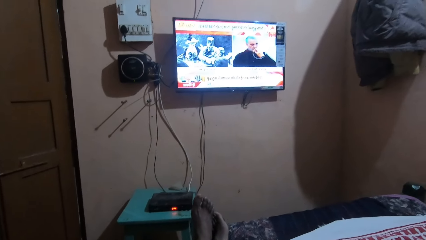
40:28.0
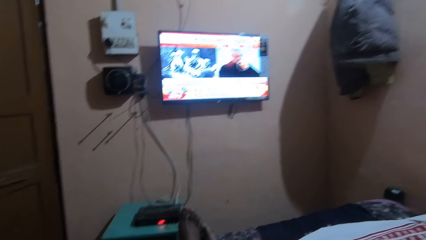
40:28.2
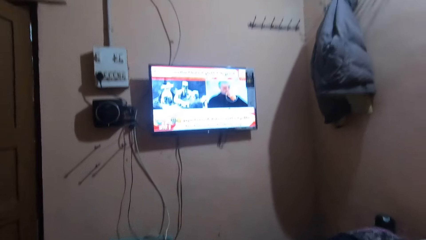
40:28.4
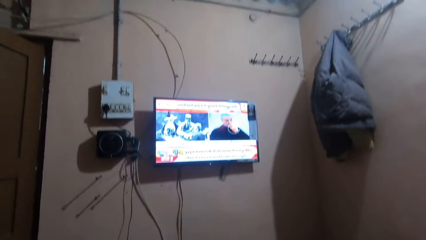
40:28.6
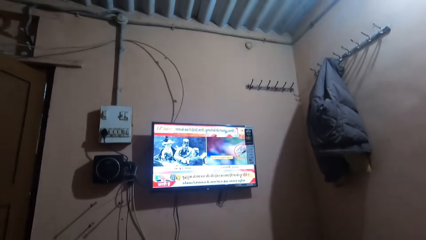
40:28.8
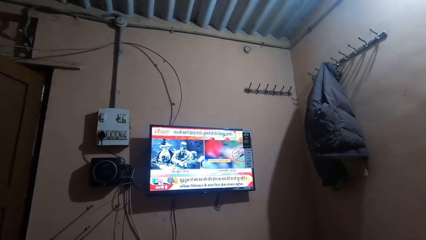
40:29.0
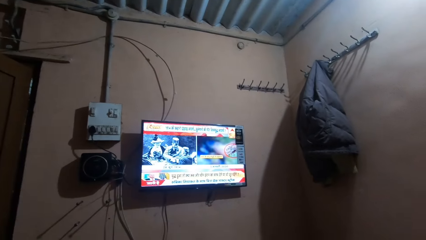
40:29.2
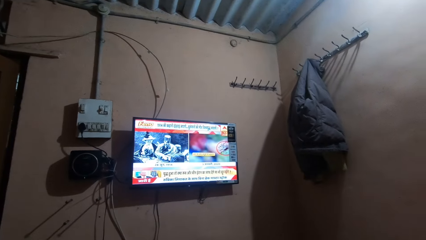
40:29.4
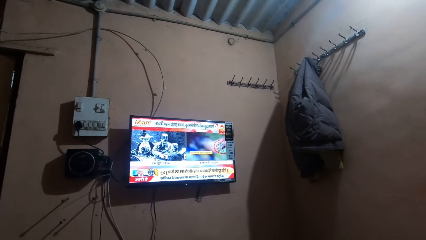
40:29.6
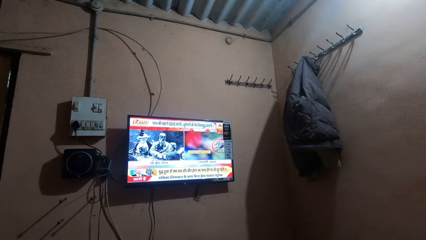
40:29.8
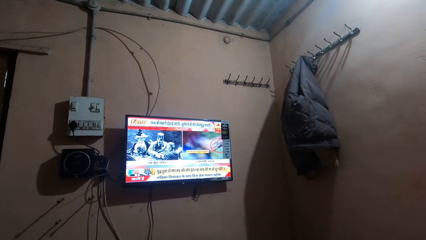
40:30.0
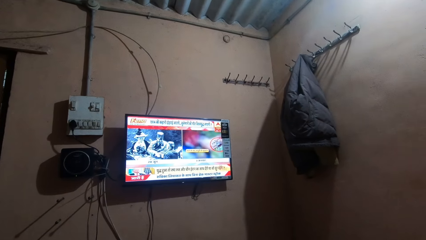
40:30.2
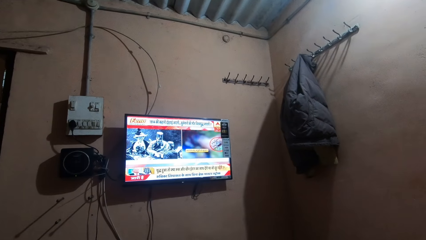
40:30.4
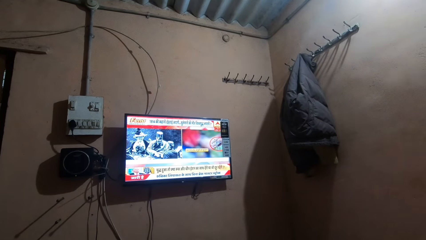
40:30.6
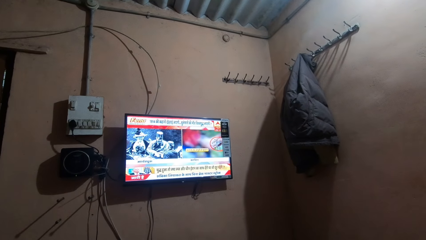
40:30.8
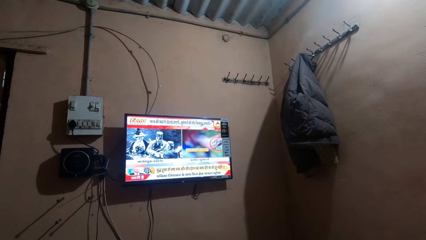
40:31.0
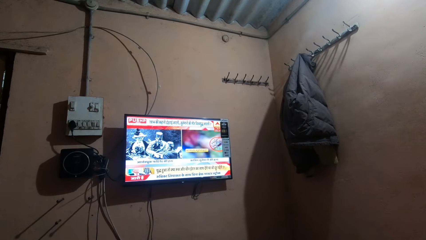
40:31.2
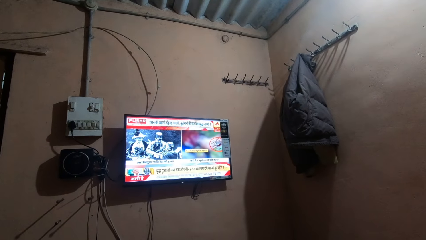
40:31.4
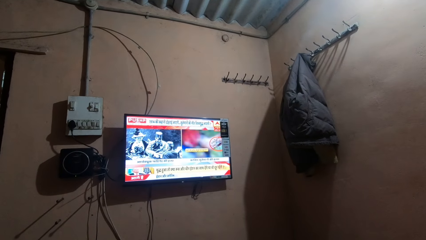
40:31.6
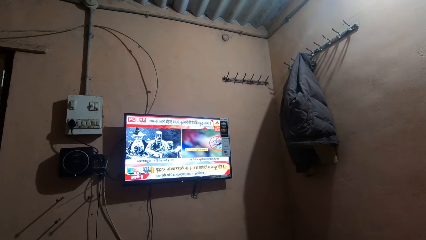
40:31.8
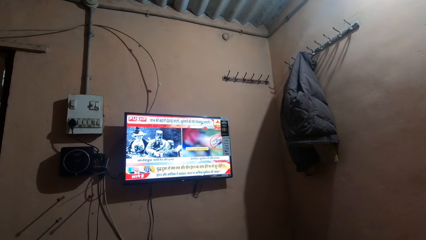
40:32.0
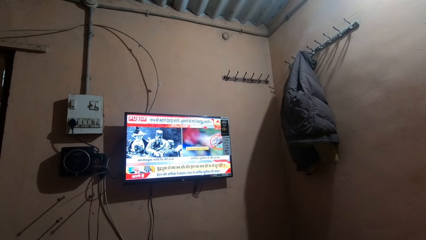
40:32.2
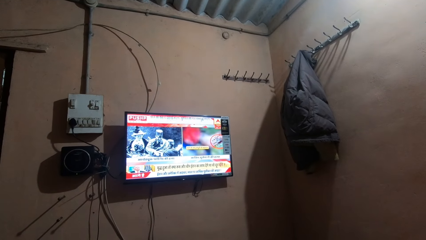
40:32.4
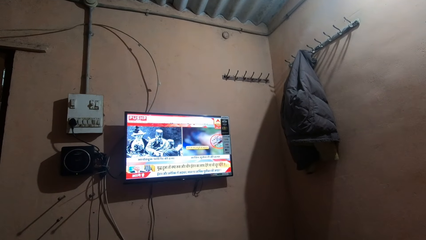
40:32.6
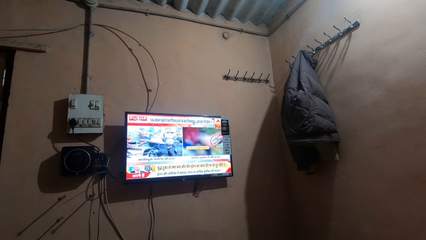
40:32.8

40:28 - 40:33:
The camera wearer watches television.

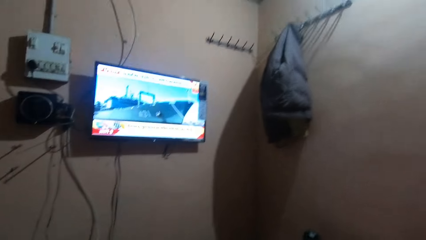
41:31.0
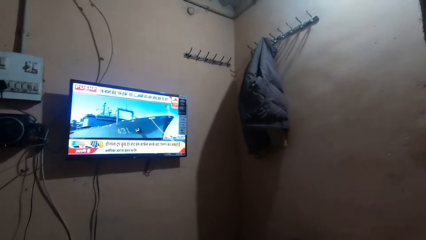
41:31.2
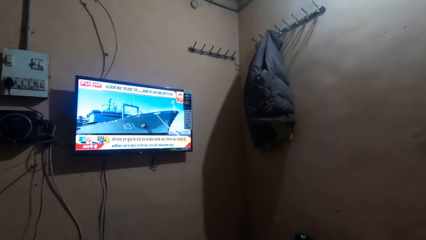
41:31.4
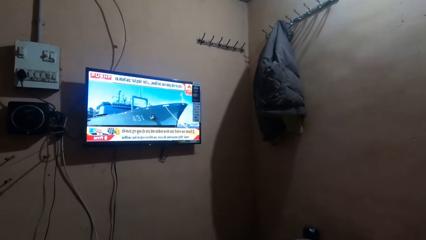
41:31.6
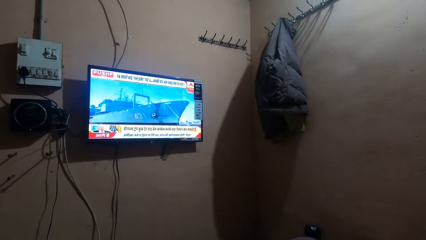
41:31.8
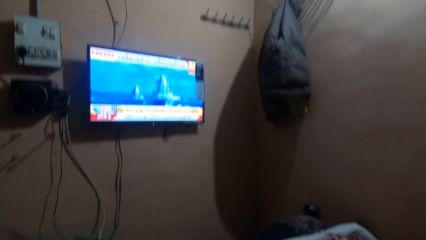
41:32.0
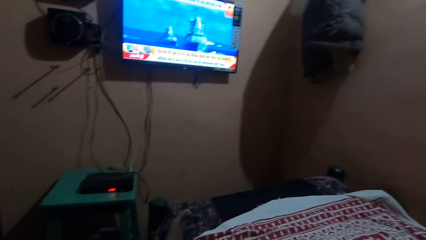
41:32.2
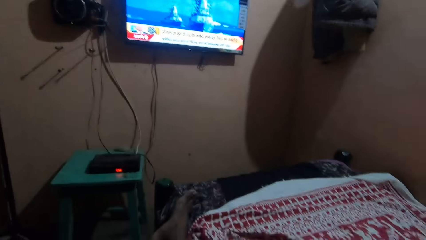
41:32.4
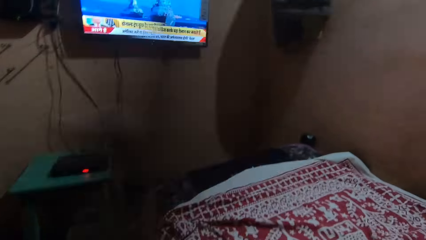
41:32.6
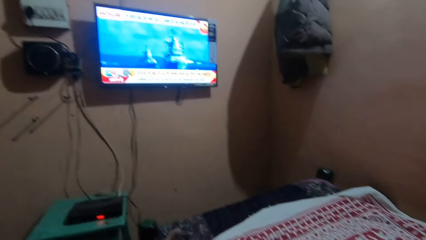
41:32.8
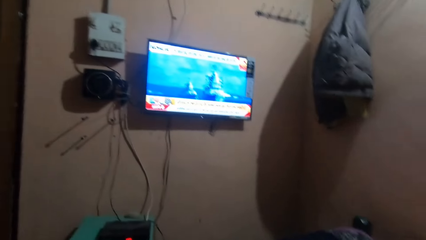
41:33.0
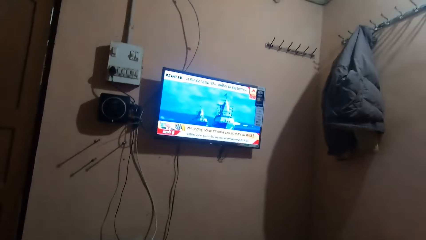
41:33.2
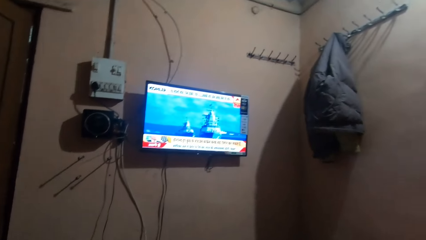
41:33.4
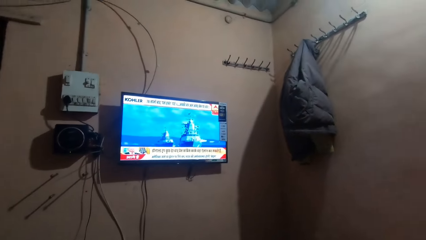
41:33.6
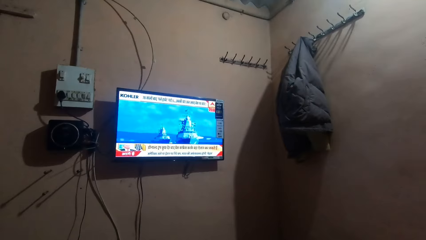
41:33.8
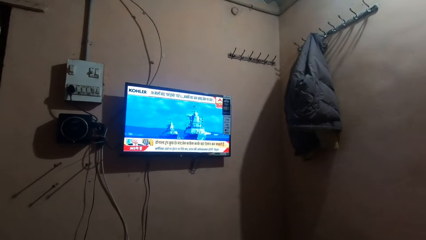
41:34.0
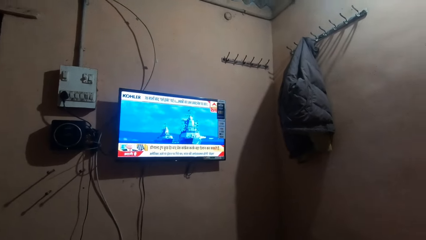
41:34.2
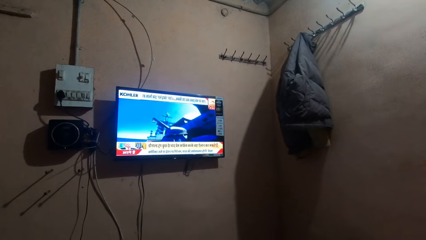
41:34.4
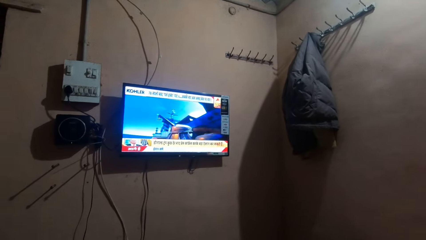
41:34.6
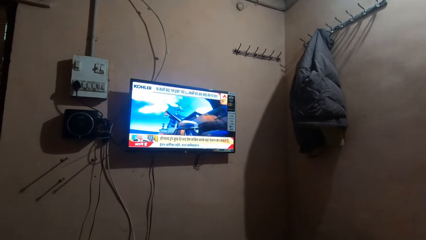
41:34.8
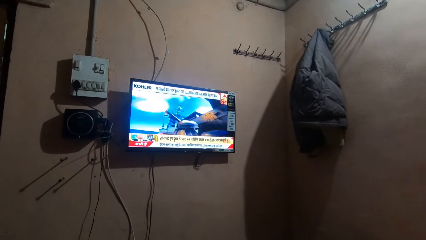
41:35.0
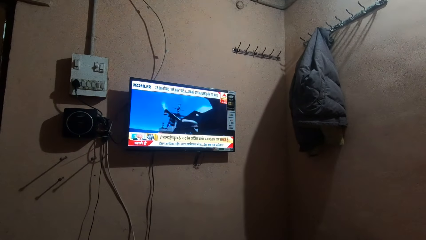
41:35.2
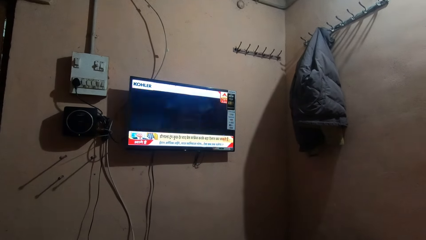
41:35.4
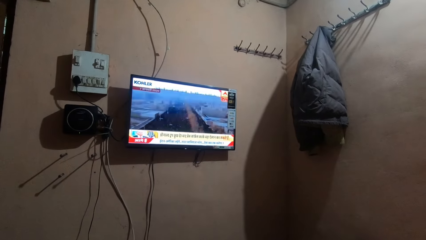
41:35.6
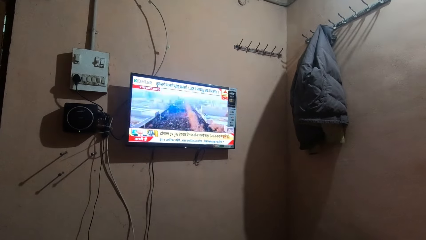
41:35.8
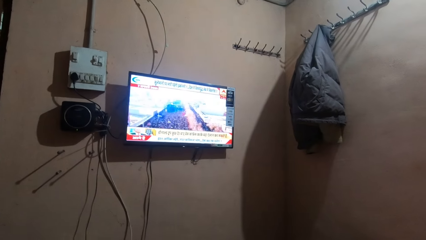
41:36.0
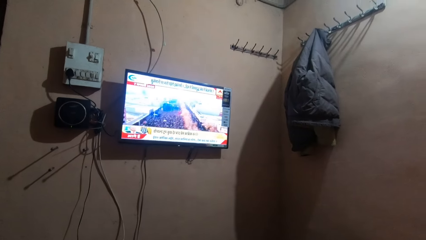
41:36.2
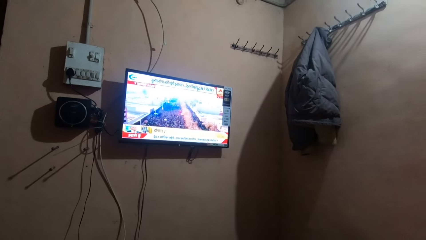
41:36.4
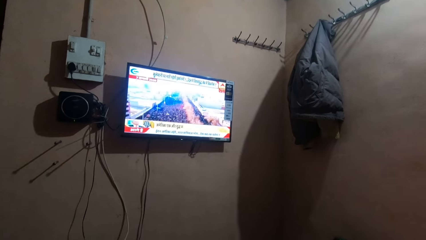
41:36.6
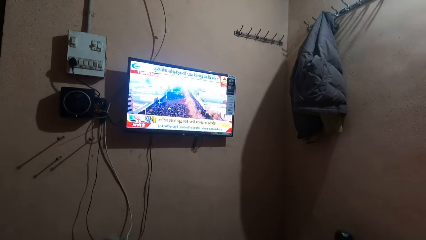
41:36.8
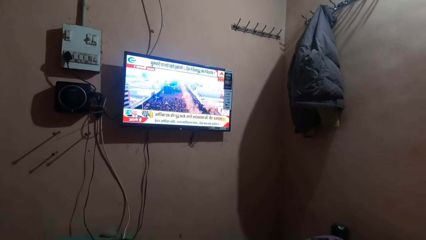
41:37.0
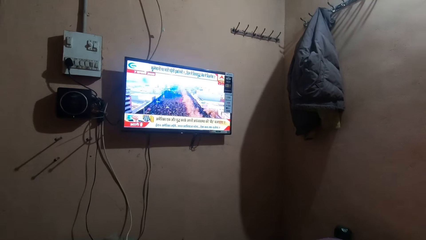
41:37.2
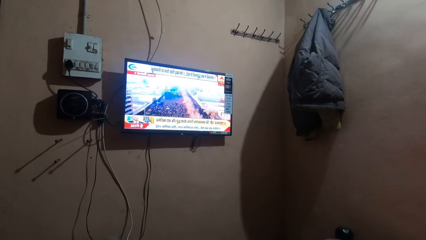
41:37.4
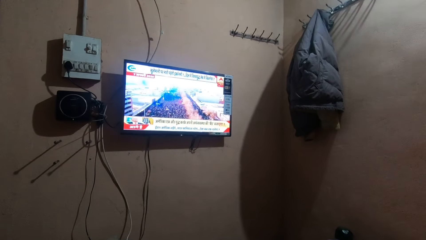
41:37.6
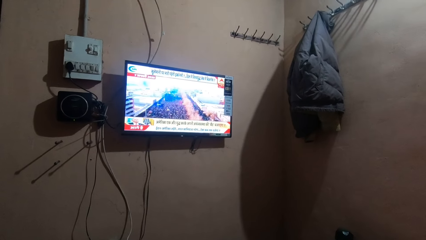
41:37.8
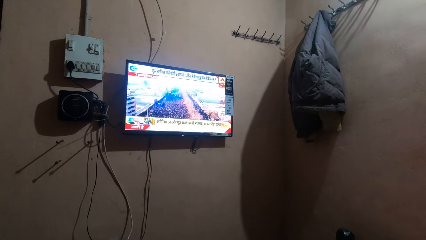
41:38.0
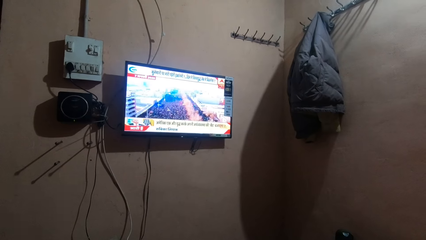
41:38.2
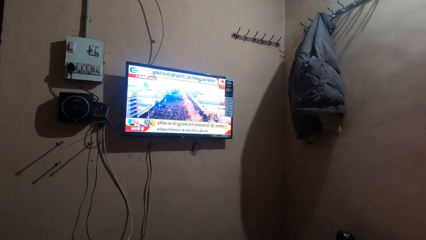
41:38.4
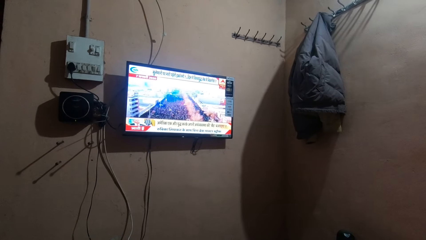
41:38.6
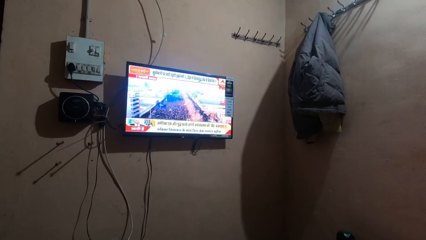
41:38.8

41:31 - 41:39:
The camera wearer looks around the house. They watch television.

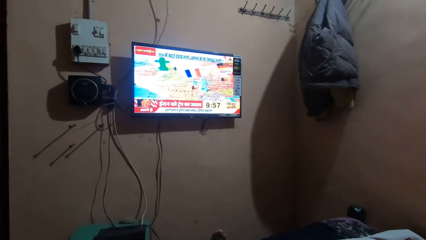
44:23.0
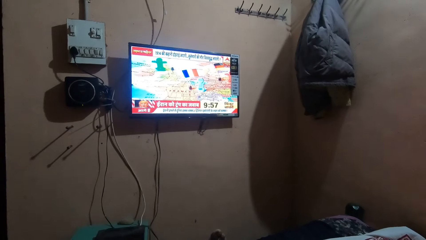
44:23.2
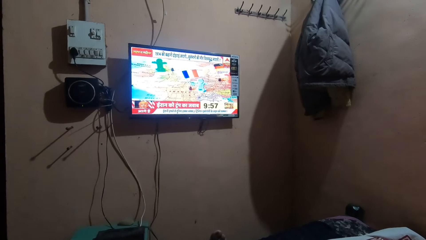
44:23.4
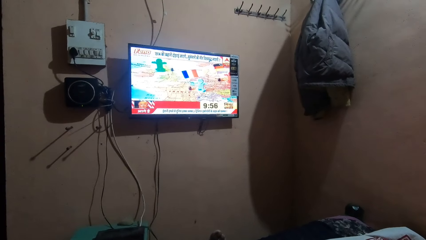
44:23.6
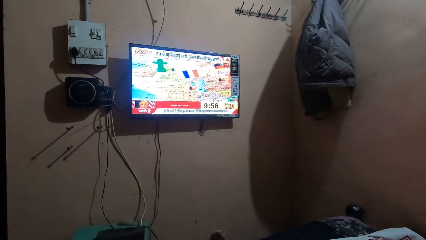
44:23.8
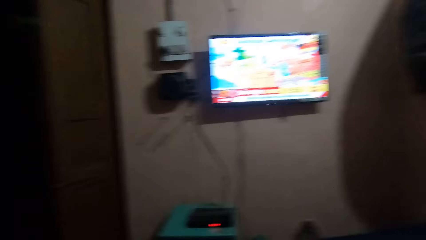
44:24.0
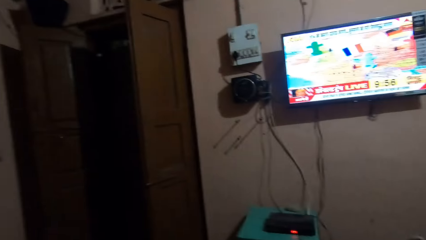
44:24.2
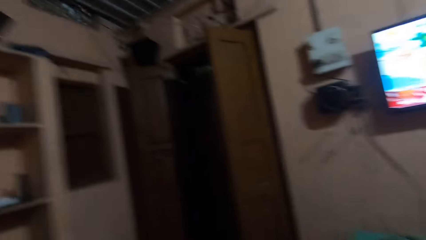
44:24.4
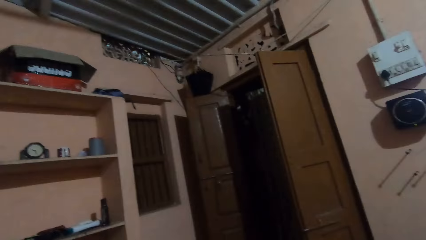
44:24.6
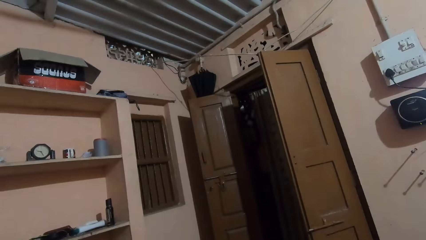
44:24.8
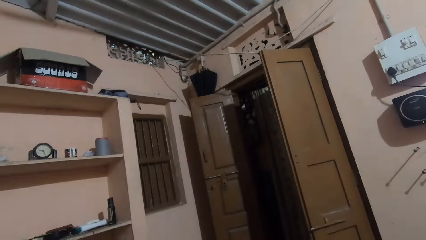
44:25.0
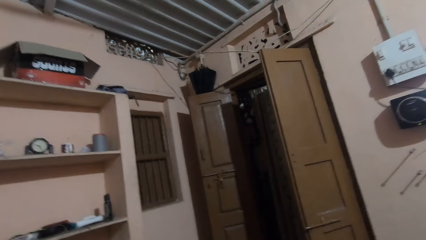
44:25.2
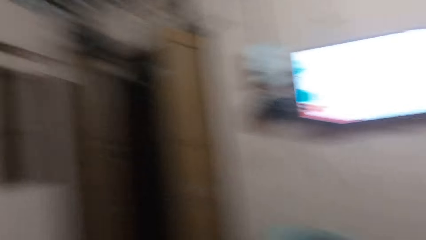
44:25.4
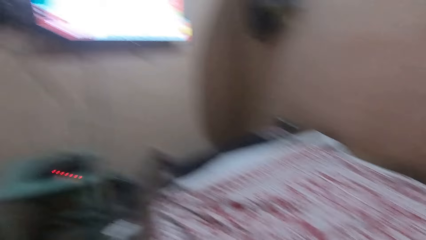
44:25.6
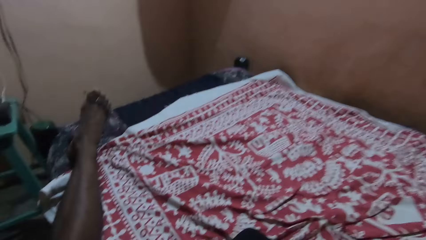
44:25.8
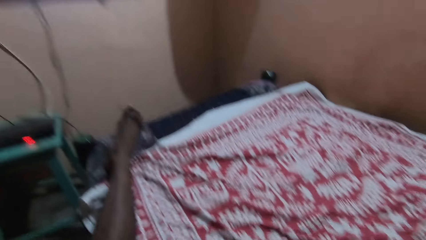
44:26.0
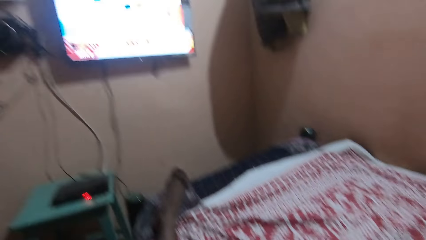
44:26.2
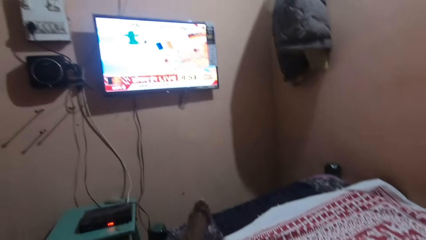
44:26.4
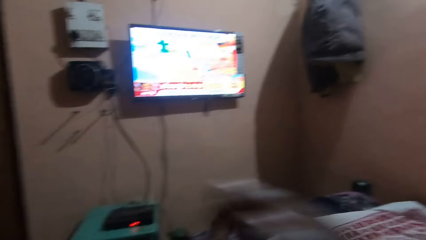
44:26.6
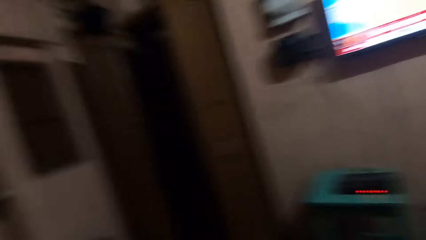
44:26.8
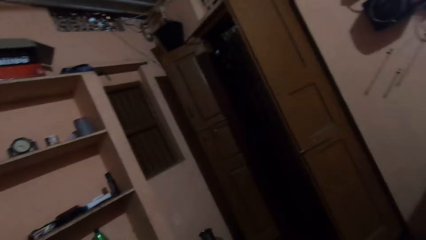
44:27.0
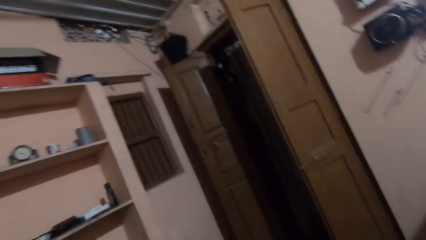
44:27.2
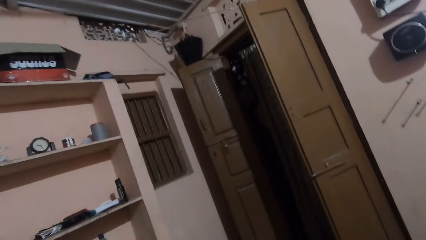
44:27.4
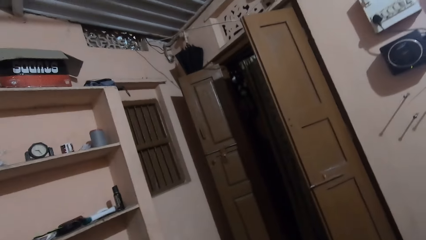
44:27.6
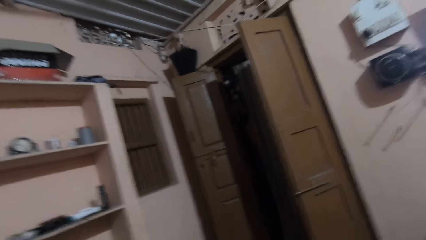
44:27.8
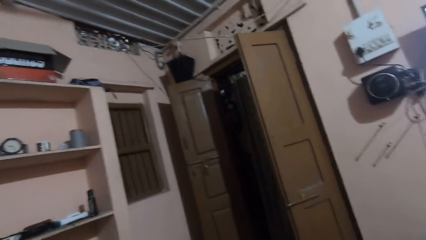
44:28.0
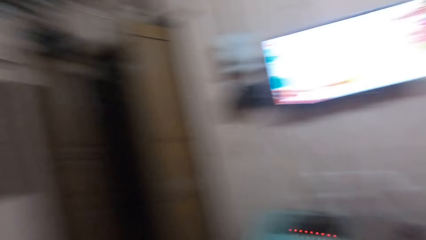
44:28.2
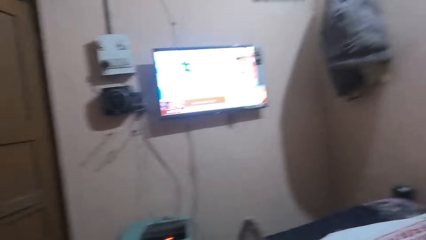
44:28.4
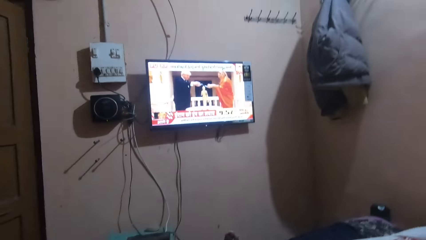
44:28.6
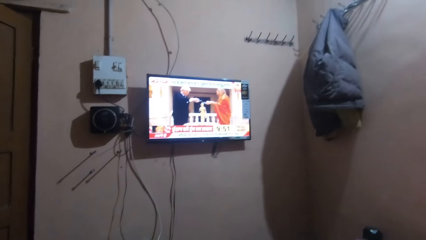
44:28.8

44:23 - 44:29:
The camera wearer looks around the house. They watch TV in the house.
